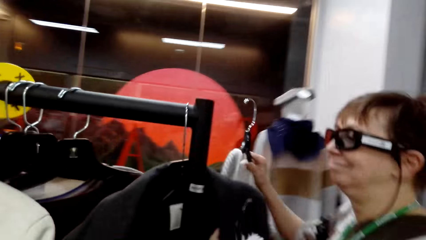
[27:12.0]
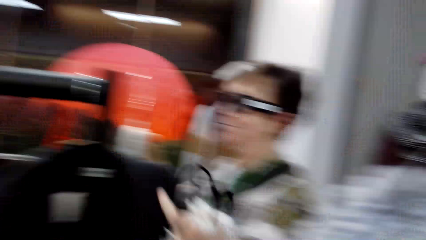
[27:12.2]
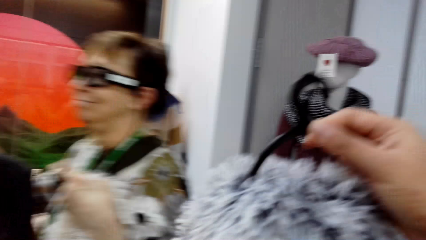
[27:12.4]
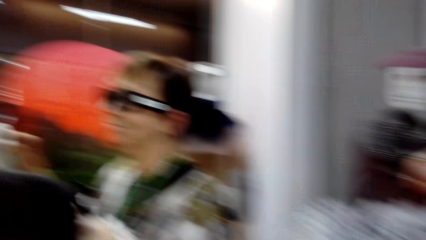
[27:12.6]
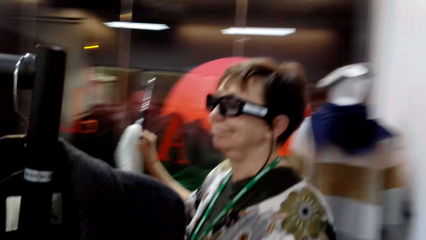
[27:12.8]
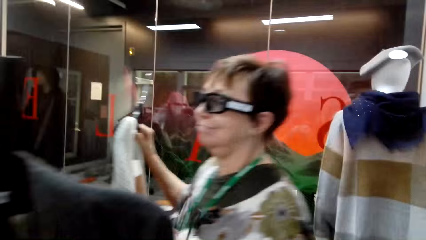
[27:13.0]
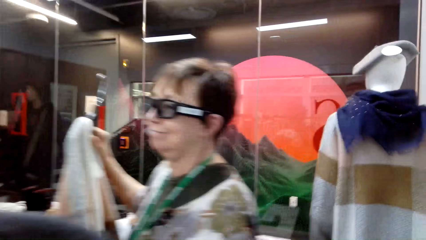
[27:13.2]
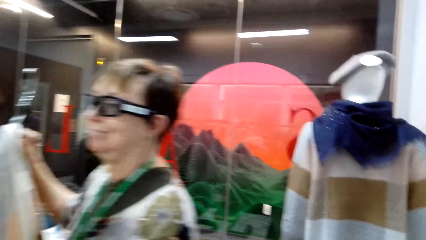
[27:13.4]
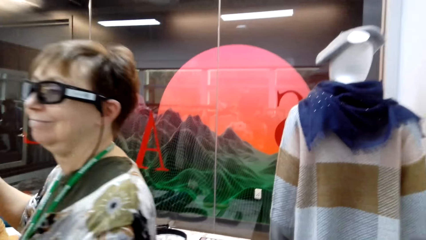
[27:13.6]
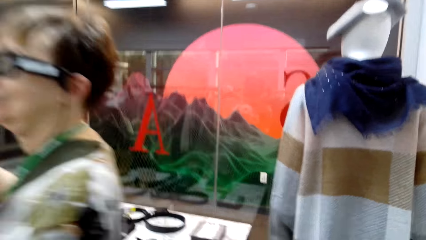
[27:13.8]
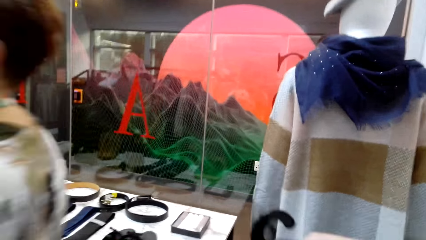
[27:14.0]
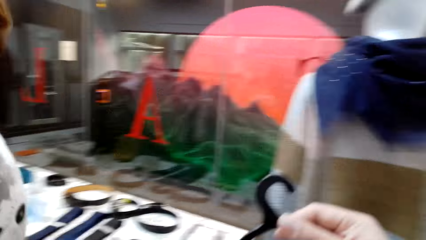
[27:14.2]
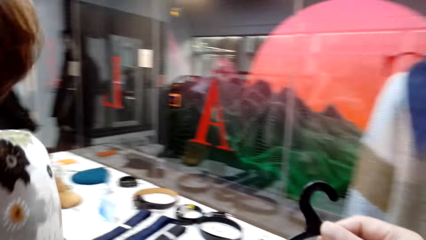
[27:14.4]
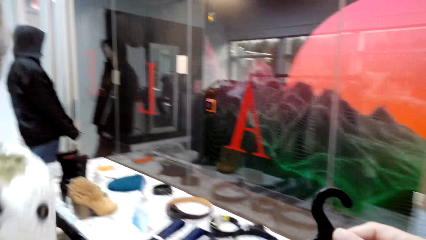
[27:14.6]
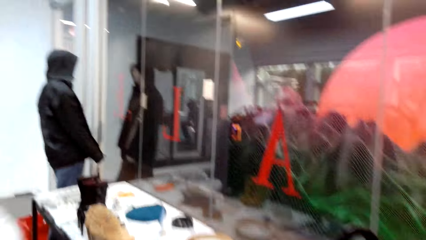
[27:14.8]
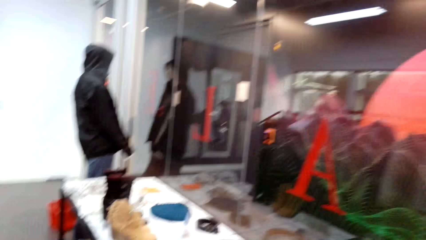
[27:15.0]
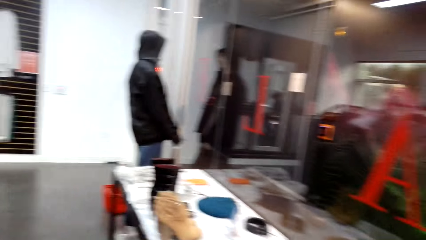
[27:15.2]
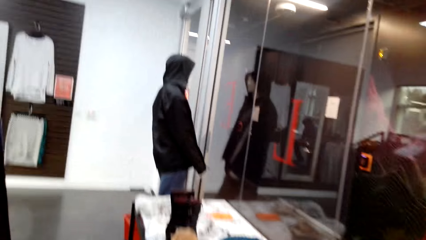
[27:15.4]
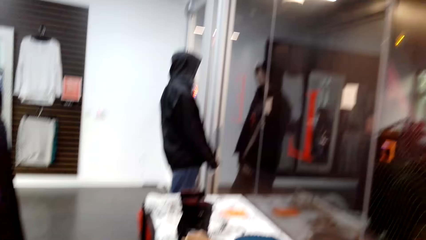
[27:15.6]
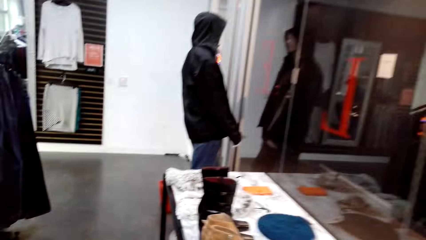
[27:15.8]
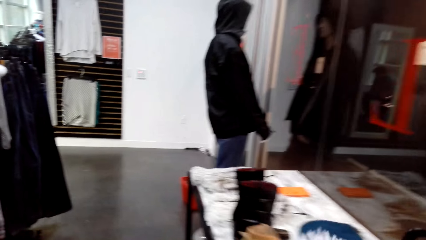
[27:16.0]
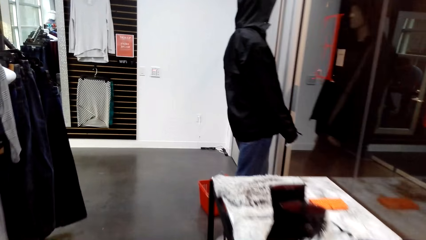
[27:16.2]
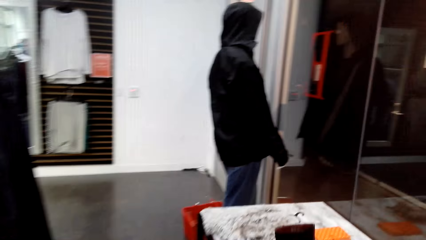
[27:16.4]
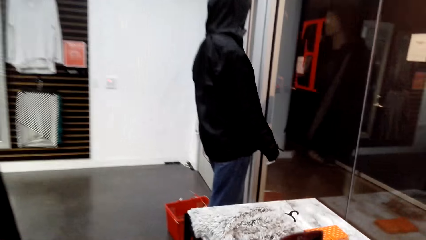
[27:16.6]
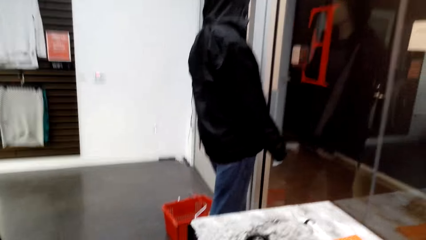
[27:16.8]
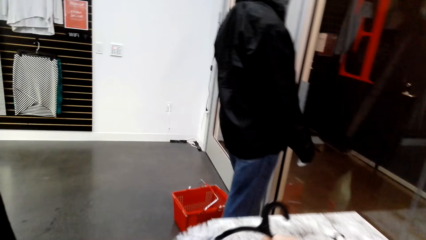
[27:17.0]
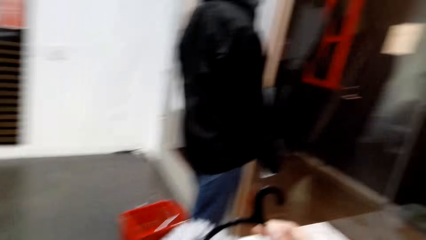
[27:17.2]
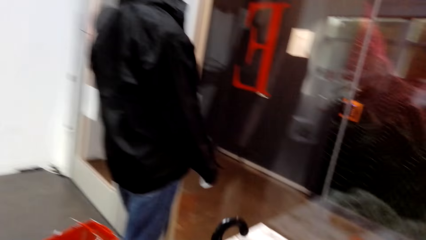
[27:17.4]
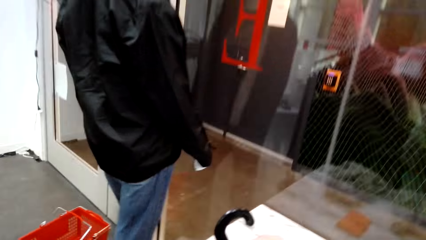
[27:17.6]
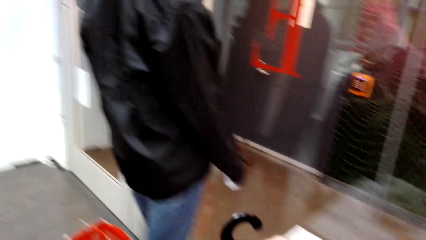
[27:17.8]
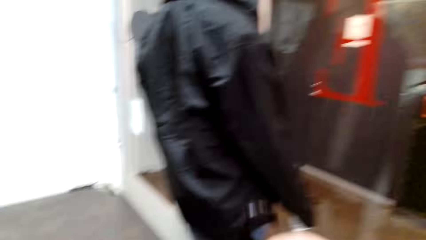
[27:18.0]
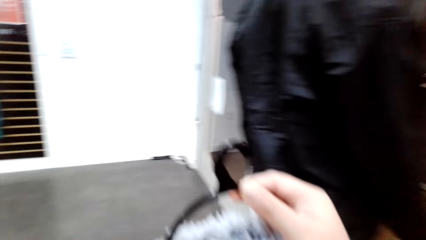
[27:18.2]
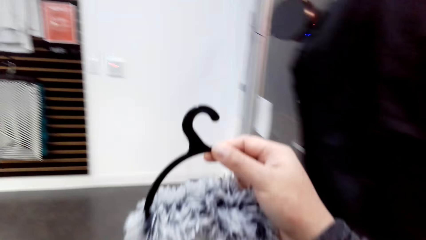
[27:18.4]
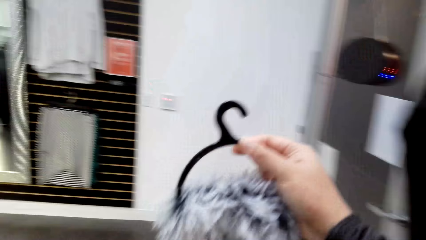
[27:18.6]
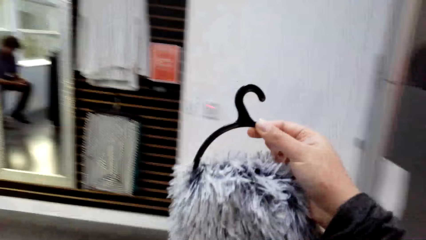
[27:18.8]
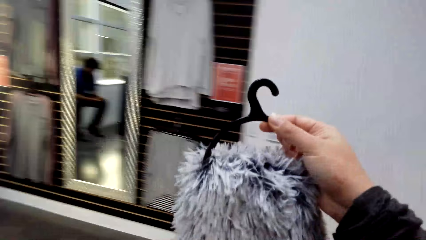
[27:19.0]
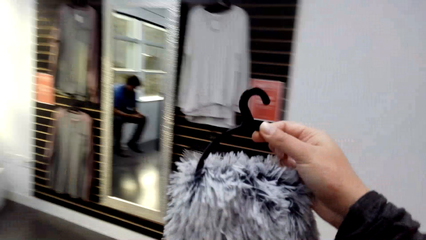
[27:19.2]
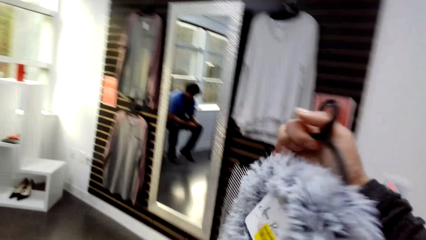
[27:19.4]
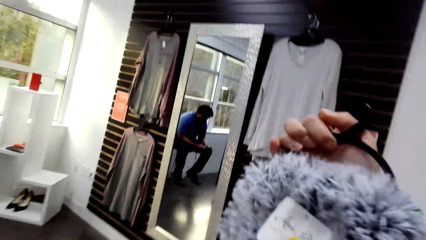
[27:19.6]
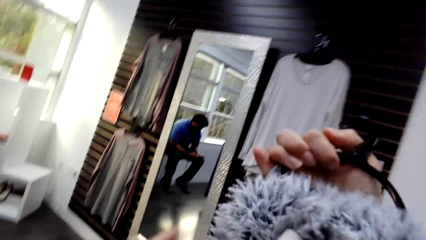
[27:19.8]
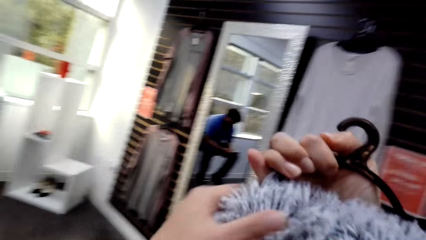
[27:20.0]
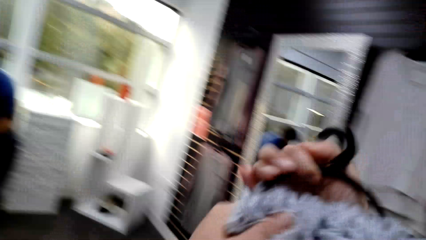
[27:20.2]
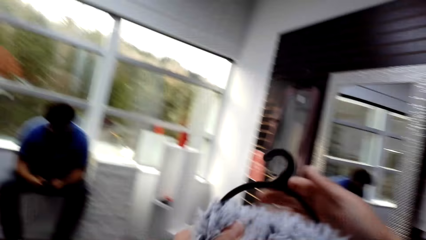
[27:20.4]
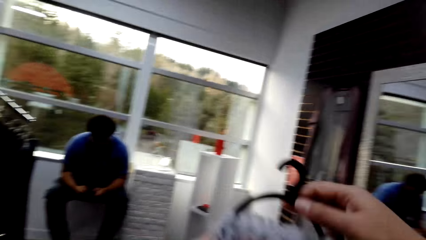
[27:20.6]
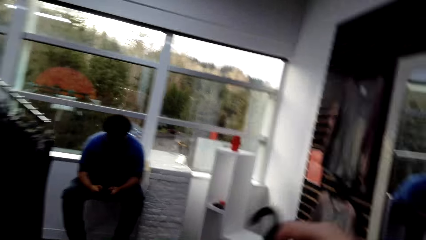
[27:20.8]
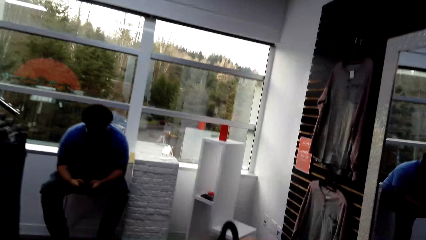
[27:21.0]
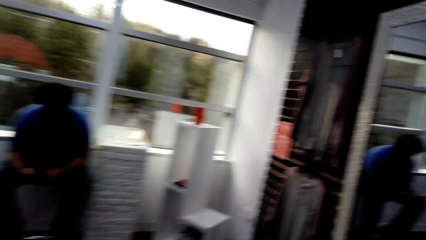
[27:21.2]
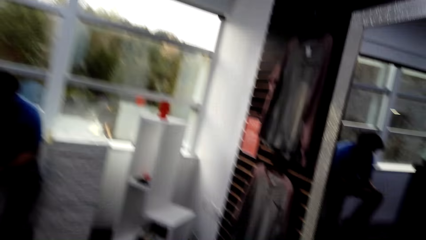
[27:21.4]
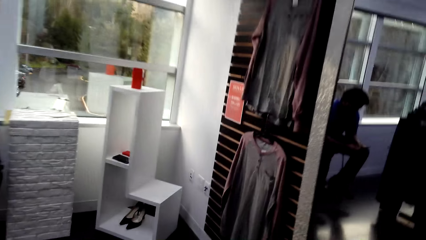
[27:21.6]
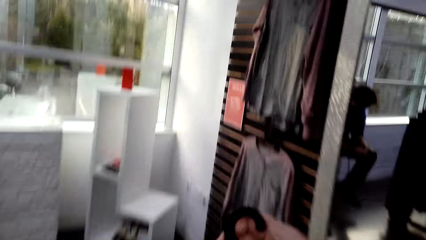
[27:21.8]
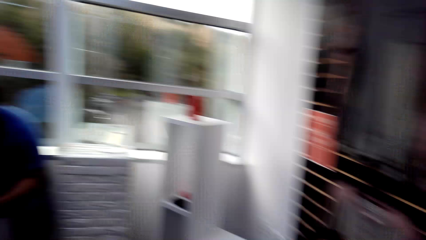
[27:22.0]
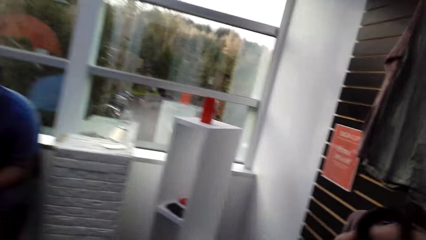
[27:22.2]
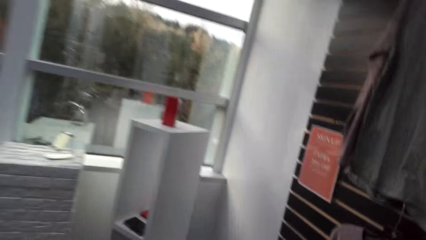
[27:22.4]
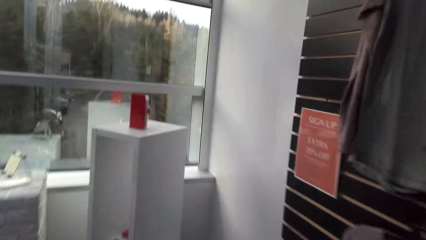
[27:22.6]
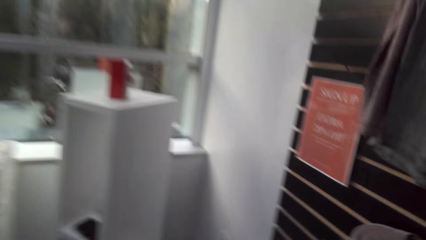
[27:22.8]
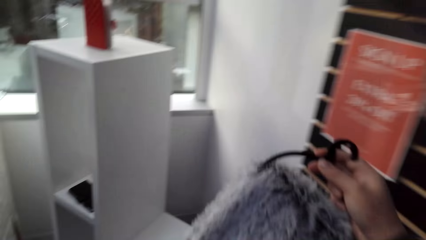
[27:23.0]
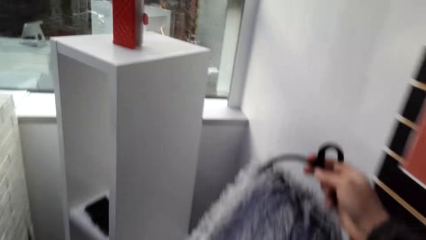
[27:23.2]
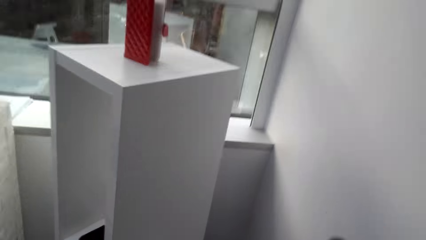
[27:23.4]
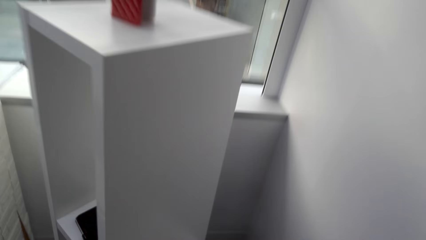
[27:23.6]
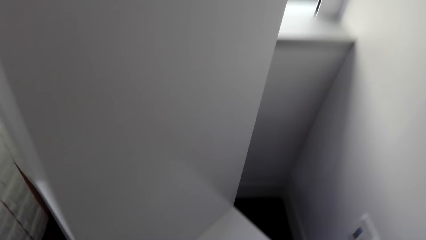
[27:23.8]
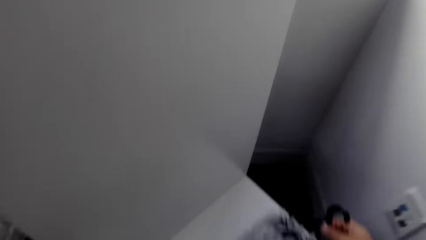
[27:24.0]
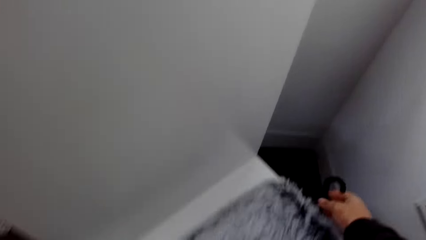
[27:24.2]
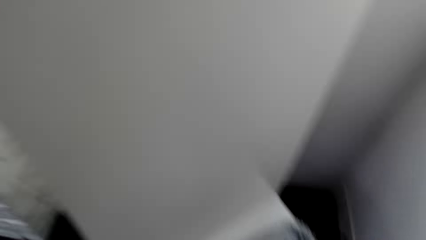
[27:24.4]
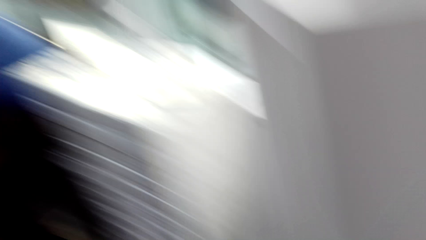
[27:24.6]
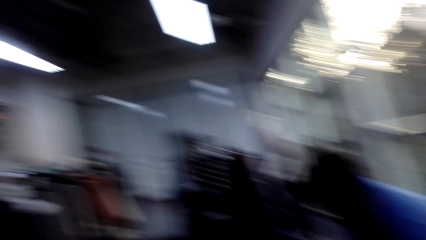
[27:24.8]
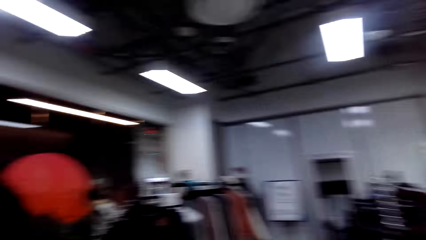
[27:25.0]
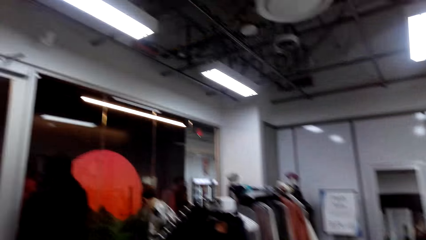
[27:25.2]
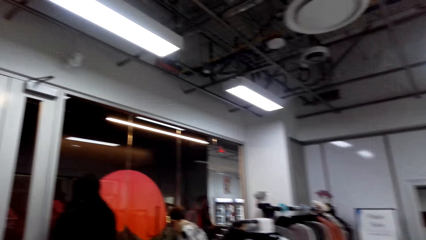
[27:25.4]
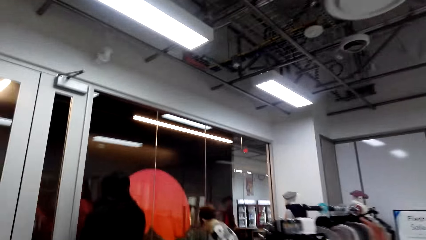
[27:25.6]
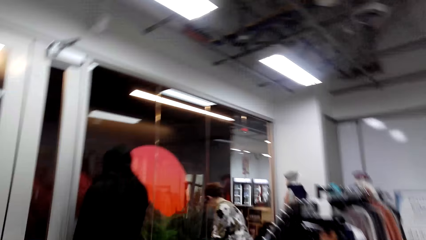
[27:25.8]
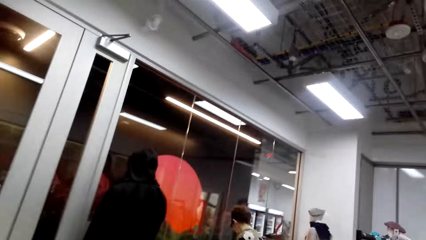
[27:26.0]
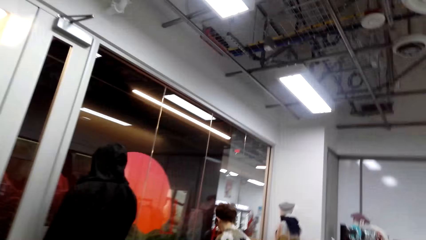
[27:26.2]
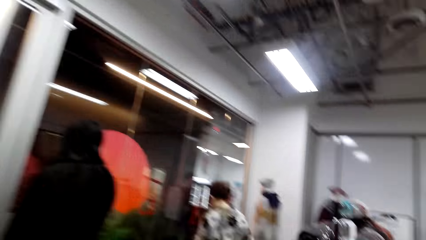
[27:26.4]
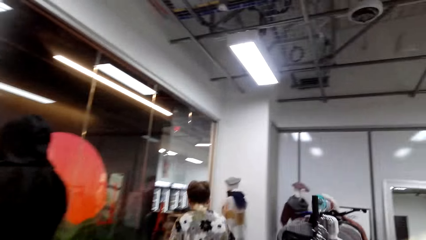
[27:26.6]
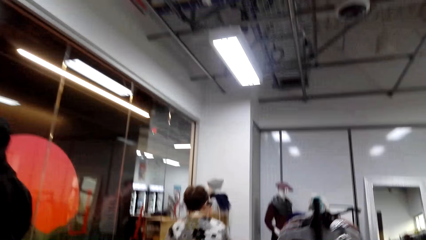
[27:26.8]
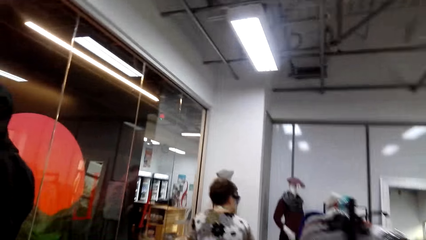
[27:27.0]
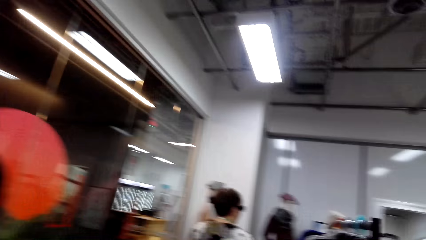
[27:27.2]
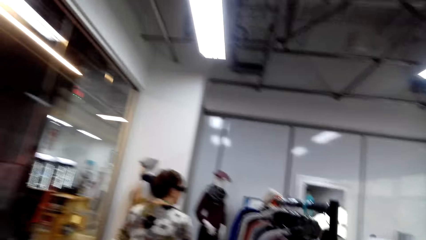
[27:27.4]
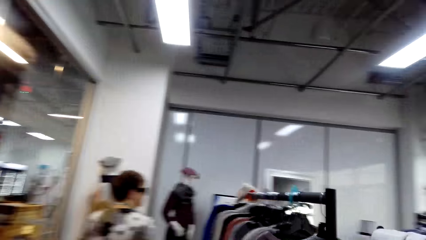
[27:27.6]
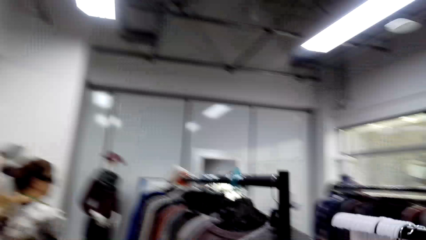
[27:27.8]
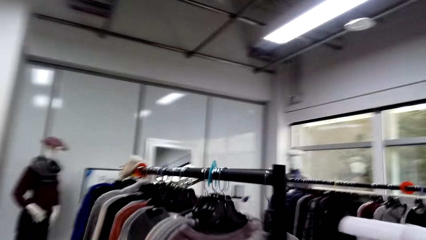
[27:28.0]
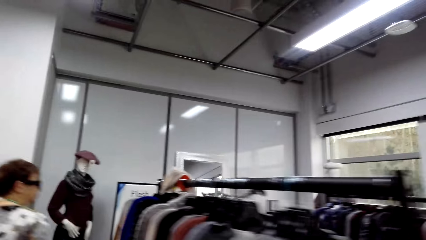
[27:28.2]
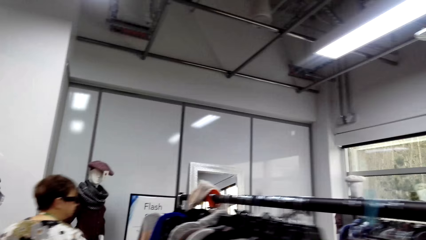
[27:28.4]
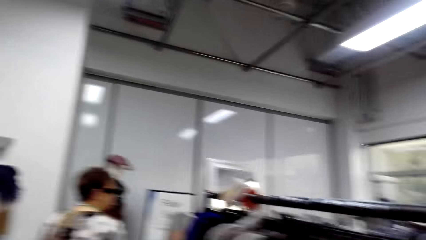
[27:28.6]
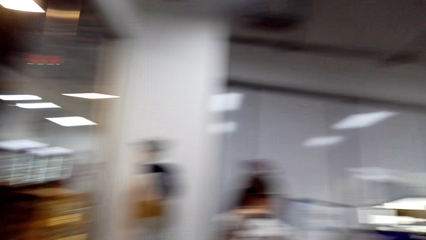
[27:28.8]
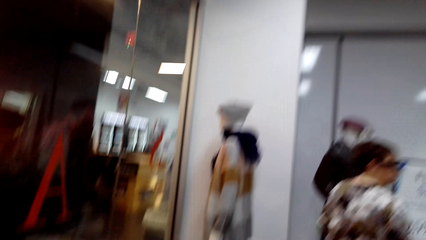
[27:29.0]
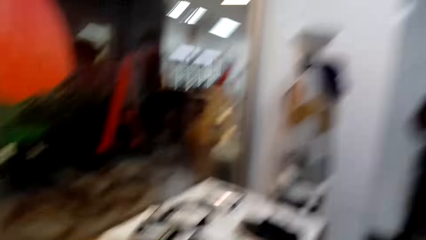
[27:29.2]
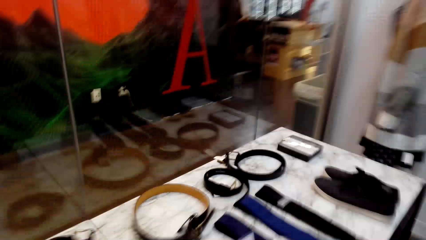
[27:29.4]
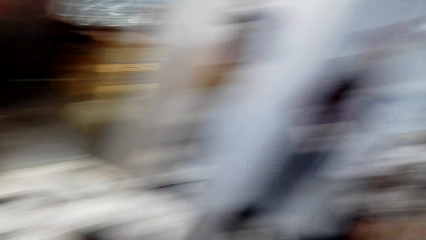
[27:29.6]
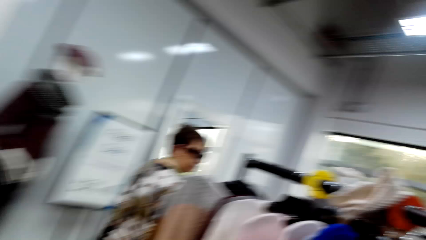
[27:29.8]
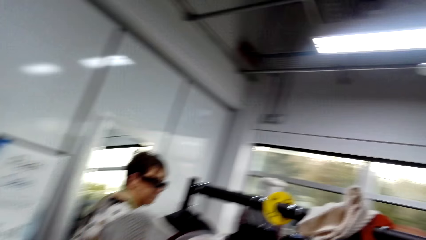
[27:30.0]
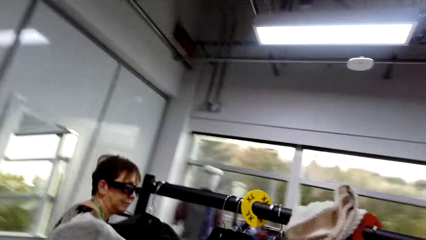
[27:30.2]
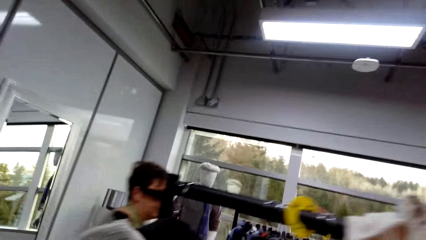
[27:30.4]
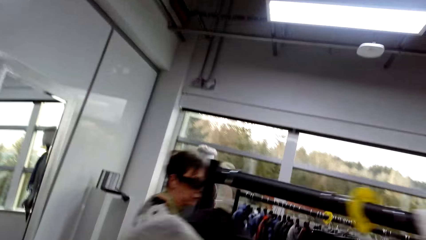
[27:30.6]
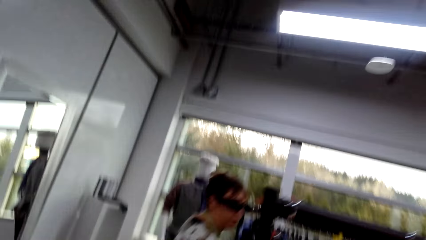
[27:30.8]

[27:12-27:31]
The camera wearer turns left, walks forward. They walk around the clothing shop. They turn left. A man sits near the window. The camera wearer places the scarf on the shelf. They drop a coat. They walk around. A lady walks around.
